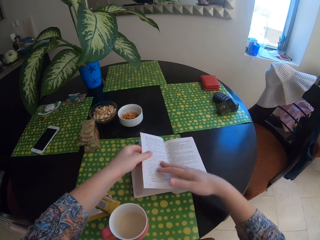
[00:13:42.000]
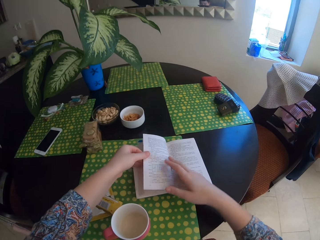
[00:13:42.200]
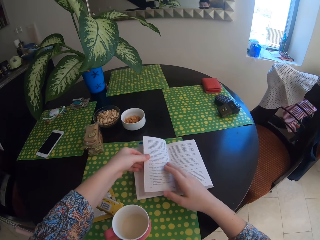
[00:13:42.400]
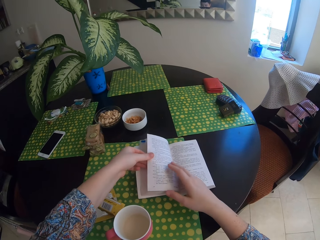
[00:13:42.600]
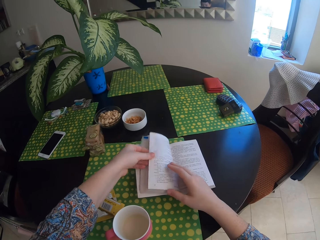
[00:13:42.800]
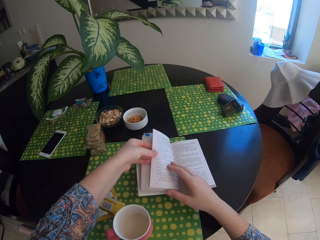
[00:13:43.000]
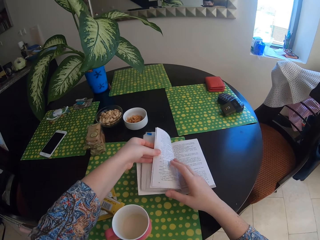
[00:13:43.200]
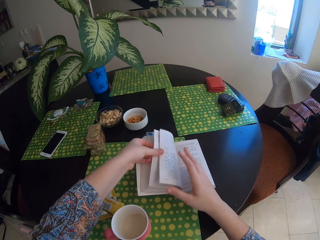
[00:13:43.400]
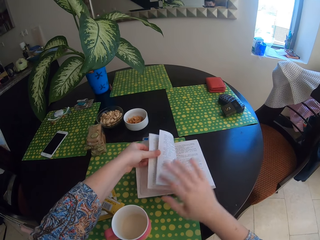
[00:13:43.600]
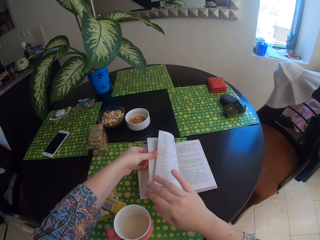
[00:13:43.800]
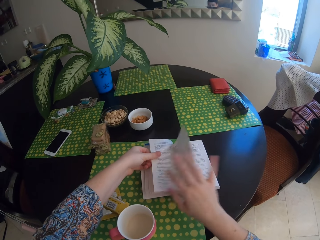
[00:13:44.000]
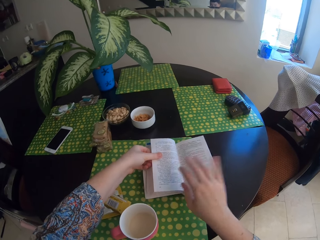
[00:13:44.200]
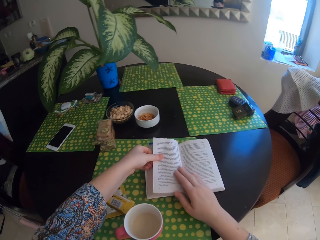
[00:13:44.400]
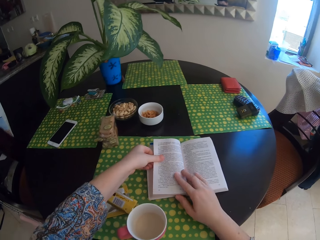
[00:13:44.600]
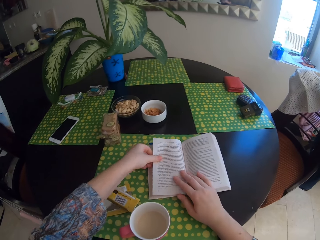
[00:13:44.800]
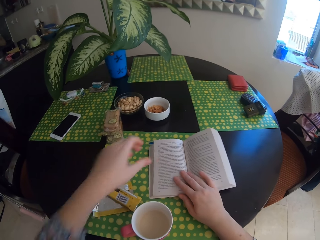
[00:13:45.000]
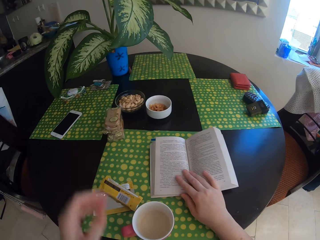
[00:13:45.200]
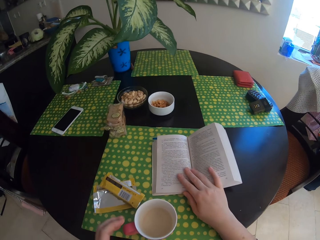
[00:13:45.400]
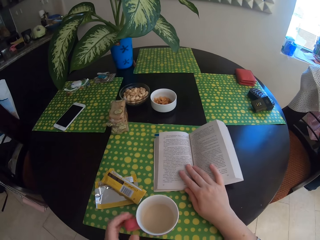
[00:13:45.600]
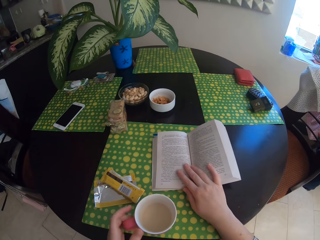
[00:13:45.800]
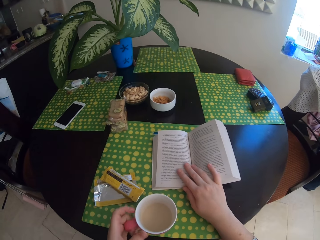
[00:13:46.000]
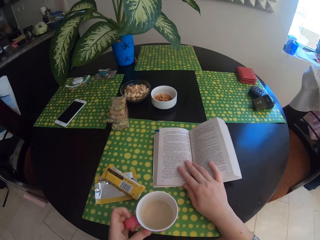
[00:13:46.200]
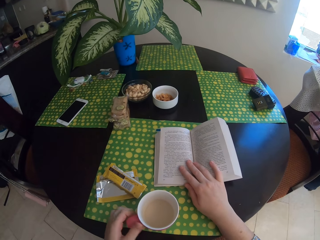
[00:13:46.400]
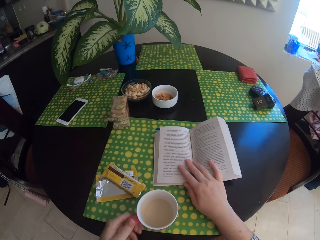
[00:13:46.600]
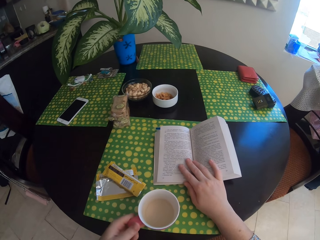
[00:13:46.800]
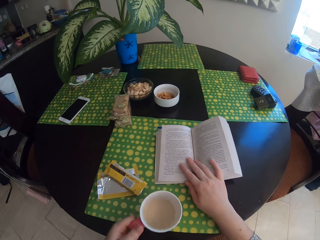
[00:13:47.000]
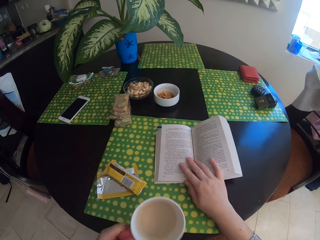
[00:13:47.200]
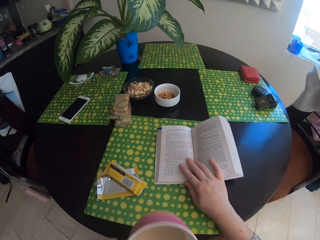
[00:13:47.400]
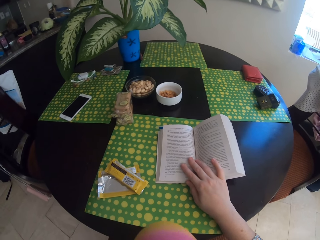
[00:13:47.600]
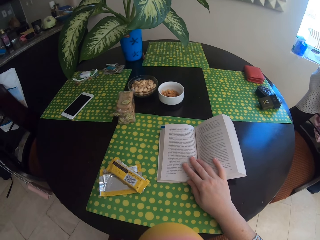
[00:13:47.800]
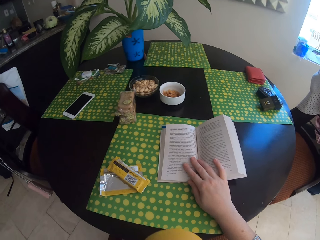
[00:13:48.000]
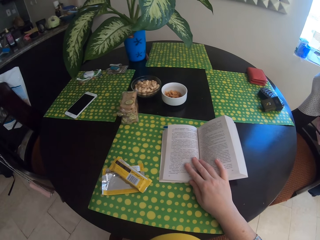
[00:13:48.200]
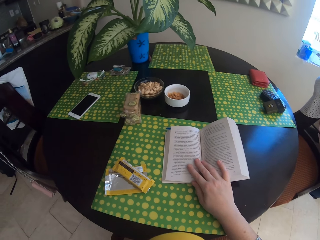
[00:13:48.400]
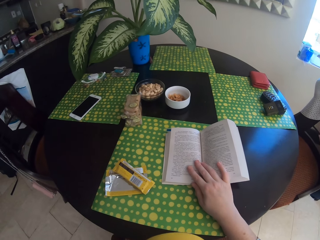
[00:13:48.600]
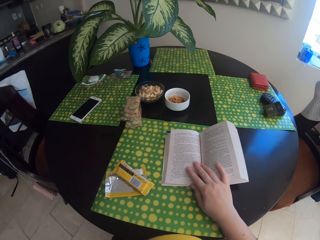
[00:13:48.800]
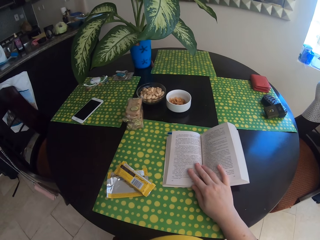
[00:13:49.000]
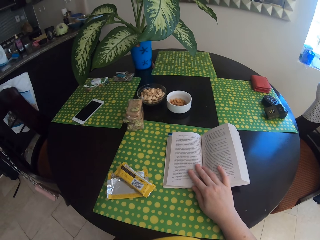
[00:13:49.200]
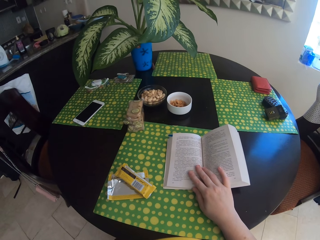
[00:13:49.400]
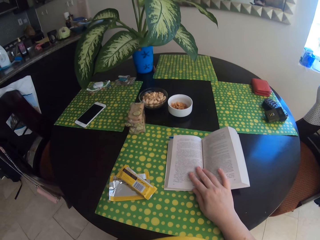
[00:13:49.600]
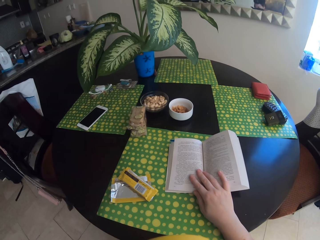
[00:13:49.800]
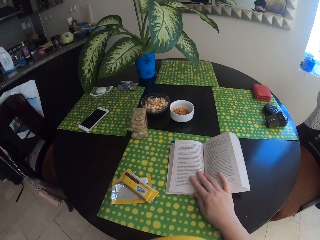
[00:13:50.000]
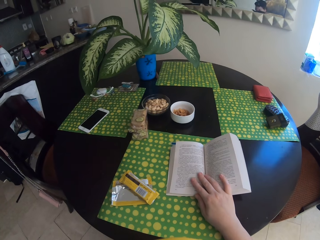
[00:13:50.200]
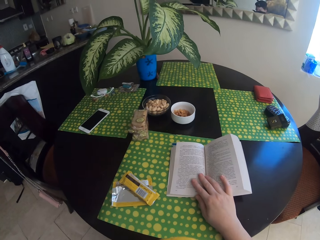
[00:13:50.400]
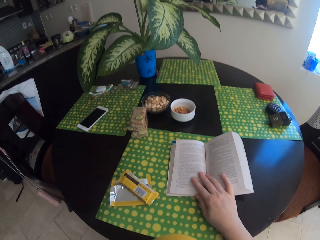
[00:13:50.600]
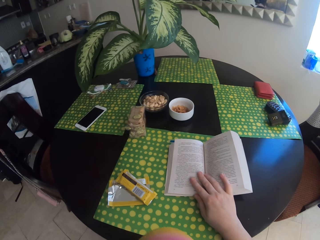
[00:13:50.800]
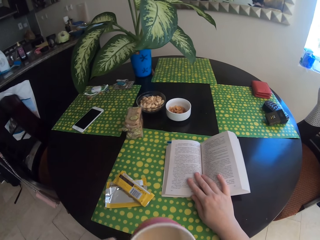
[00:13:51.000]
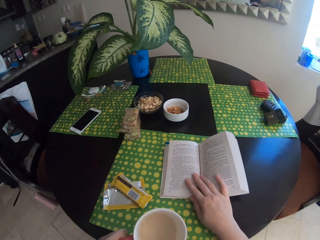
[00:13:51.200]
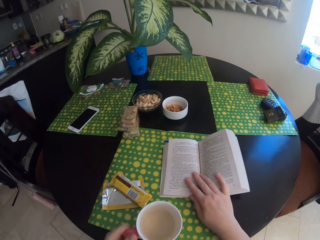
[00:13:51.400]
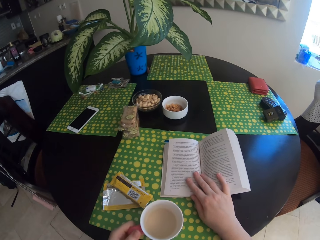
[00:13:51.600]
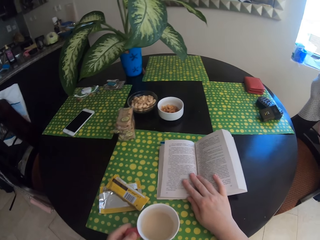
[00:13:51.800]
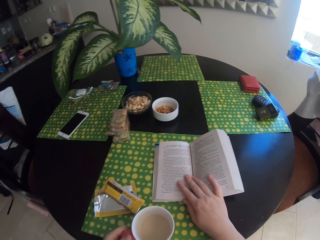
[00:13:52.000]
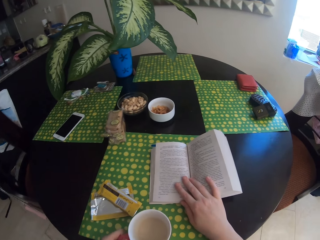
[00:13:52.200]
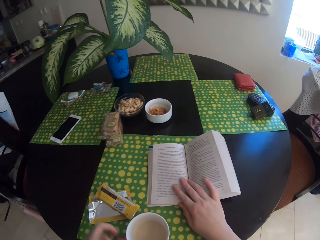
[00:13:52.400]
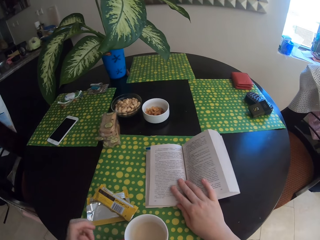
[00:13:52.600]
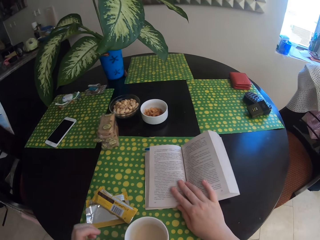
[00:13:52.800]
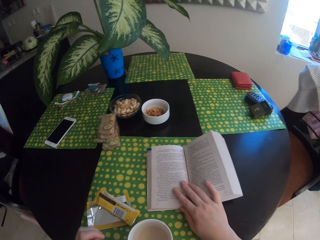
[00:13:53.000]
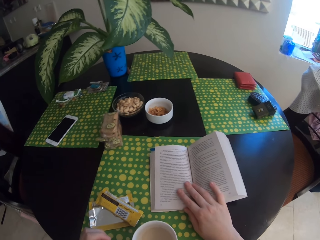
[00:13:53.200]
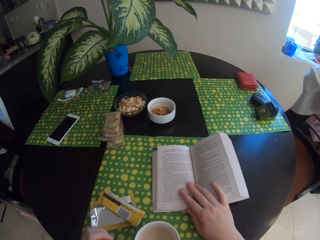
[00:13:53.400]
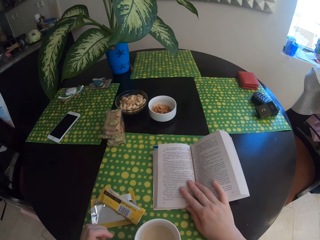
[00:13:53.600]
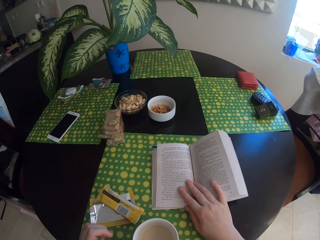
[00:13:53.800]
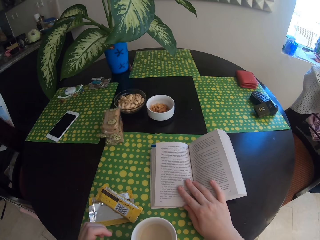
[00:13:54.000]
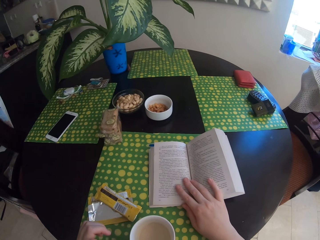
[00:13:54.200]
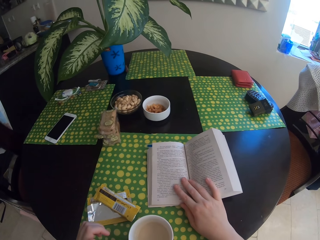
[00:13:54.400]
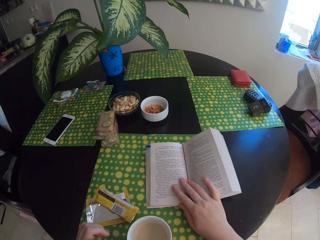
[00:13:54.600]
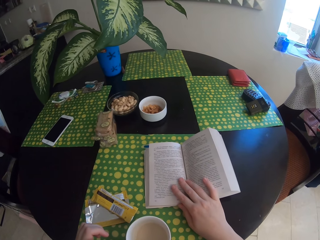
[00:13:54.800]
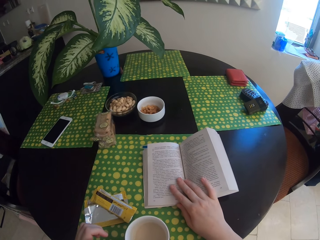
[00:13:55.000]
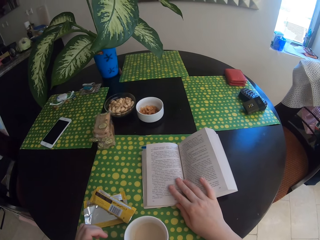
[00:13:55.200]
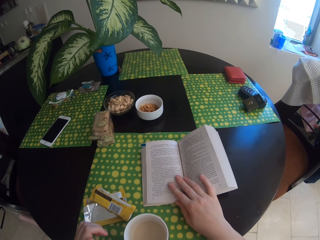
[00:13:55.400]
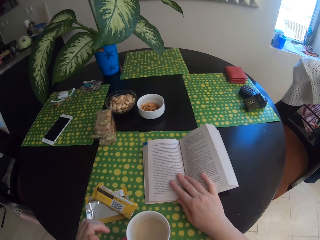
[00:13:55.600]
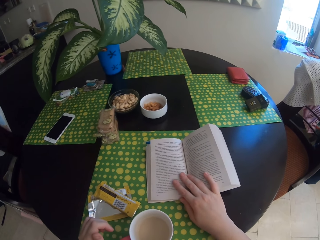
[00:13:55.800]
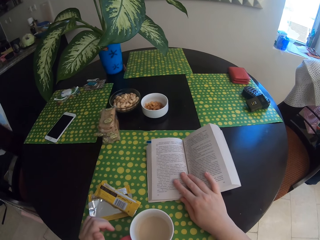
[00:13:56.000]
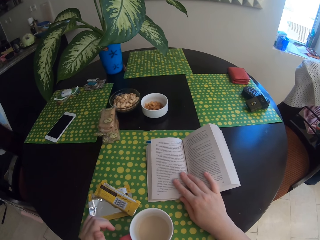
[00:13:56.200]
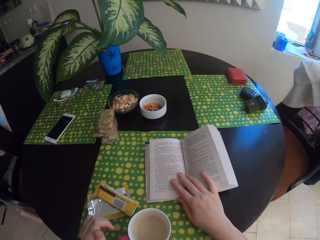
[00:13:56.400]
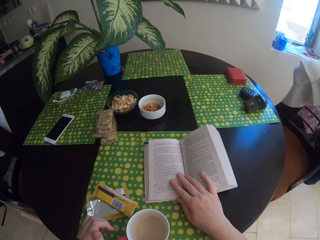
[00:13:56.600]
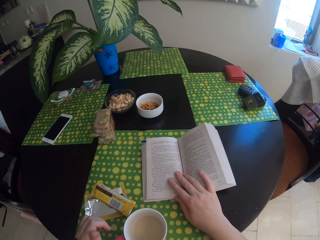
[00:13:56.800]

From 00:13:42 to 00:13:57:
The camera wearer peruses a book. They open a new page on the book. They hold the book. They swing their hand. They read the book. They hold the mug. They lift the mug. They drink the tea from the mug. They drop the mug on the table. They swing their hand. They lean their hand on the table.

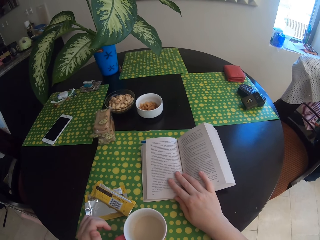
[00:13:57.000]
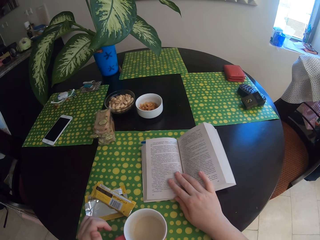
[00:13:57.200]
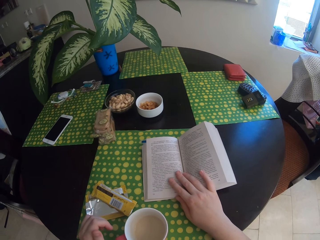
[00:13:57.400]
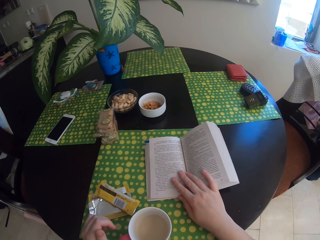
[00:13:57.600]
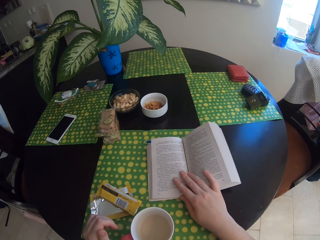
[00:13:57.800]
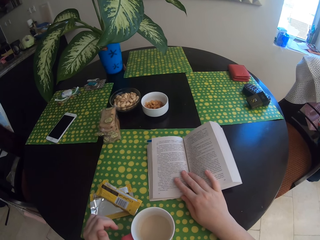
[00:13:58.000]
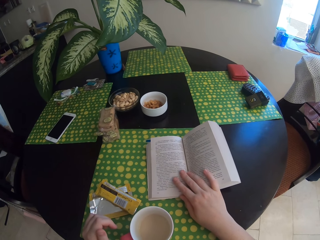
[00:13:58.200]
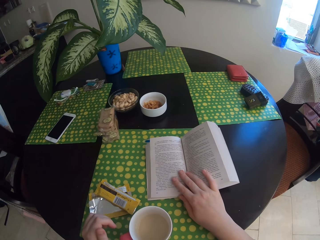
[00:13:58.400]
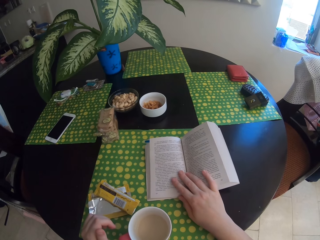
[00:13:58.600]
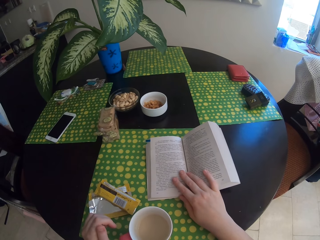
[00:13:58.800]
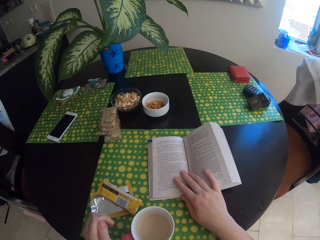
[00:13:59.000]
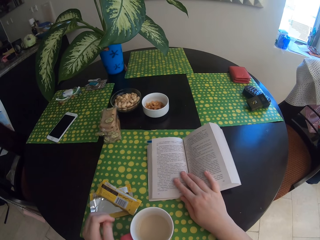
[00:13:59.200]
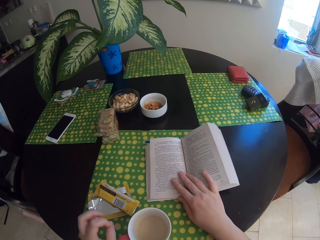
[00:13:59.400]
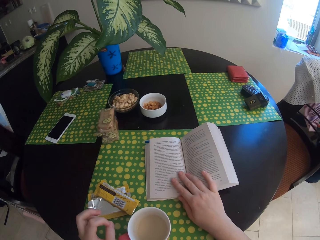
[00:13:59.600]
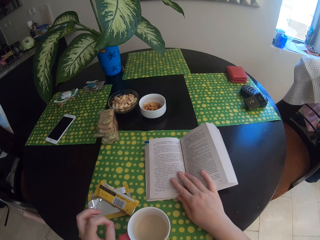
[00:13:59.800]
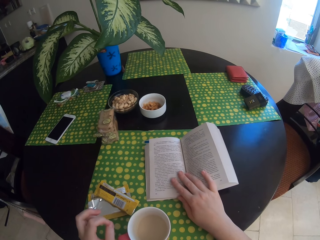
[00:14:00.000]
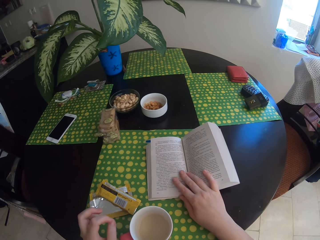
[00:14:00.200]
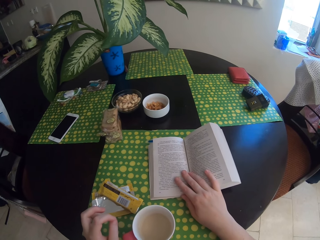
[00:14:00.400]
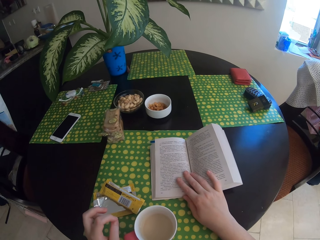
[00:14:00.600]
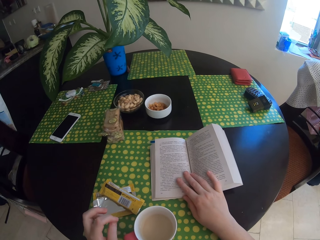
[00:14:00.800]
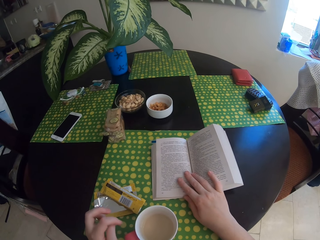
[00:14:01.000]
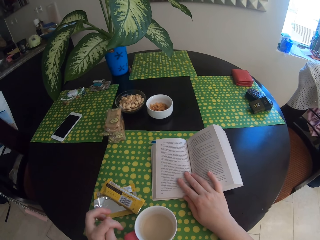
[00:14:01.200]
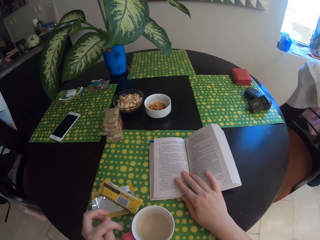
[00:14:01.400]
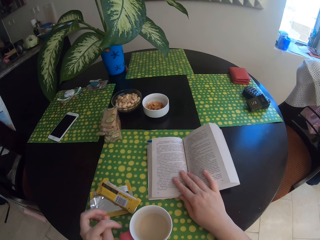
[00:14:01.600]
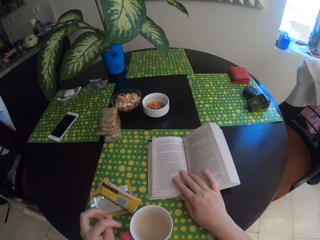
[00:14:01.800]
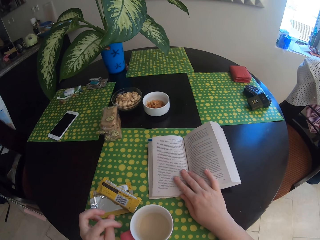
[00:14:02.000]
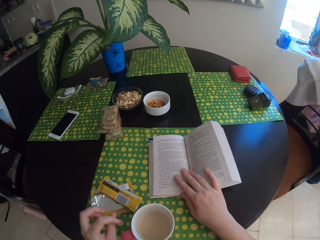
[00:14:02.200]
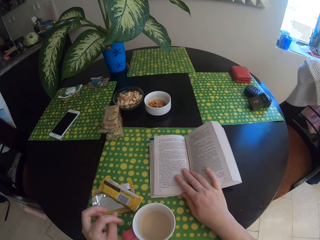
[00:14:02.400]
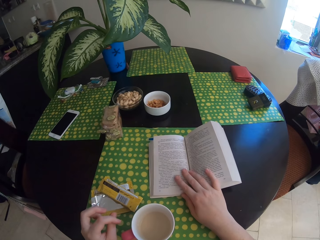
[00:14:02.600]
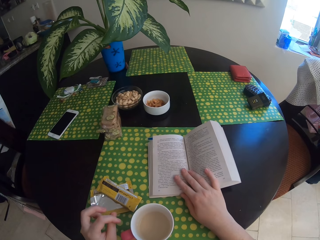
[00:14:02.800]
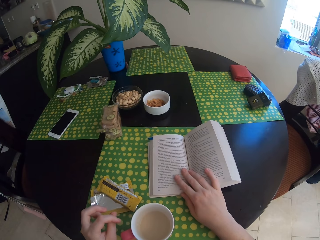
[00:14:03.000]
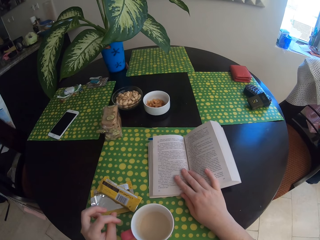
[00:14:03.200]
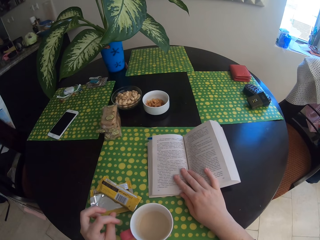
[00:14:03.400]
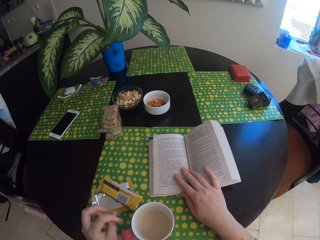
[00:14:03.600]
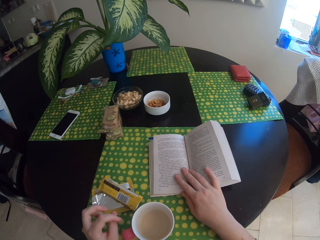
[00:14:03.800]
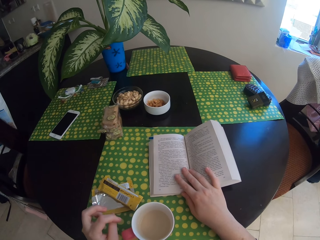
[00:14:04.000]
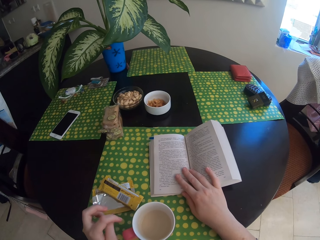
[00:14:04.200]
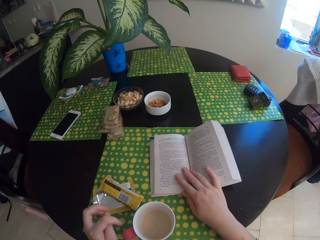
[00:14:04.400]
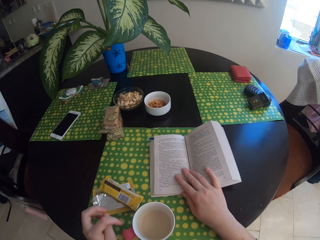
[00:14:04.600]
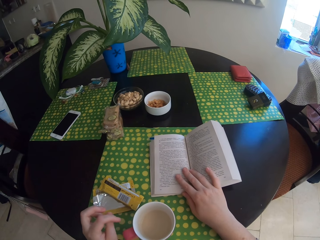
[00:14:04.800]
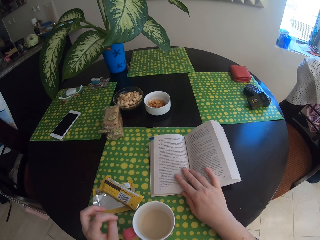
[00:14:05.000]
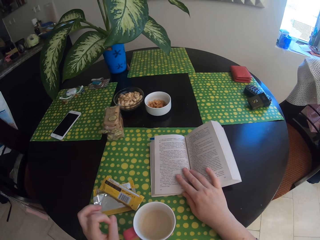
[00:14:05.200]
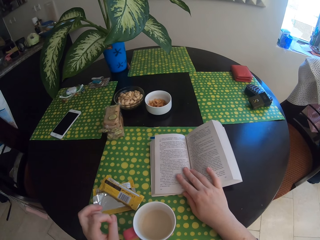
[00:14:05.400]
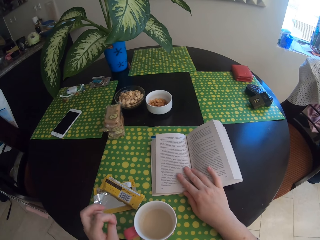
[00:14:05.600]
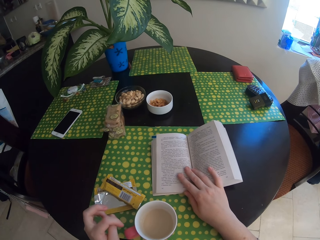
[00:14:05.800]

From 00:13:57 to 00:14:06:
The camera wearer plays with the fingers.
